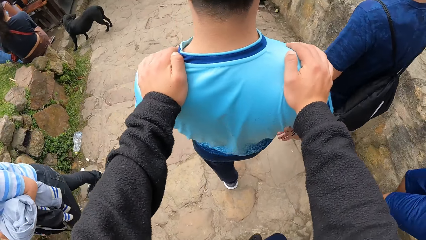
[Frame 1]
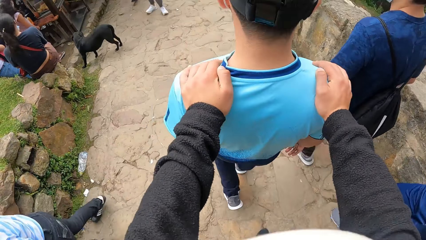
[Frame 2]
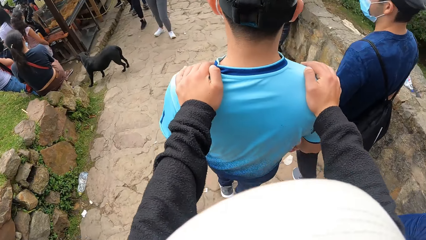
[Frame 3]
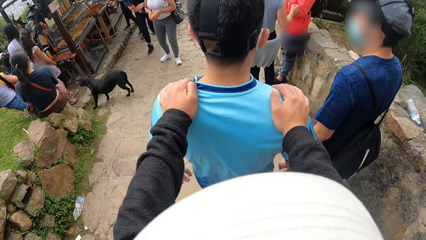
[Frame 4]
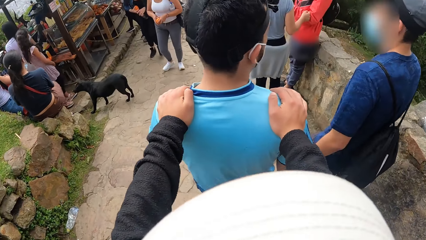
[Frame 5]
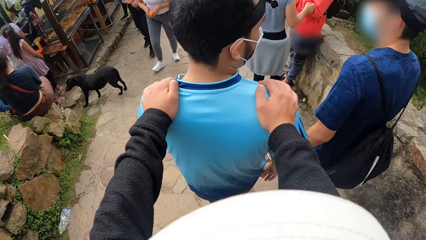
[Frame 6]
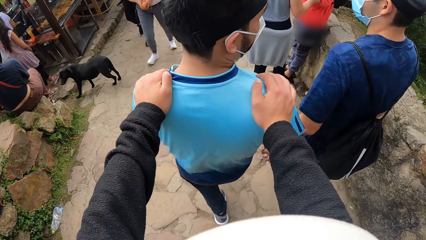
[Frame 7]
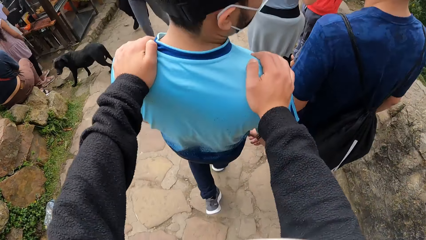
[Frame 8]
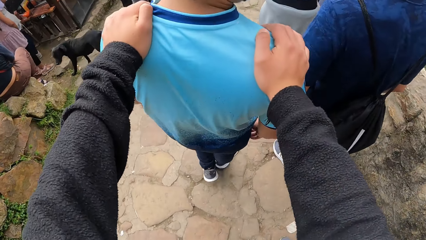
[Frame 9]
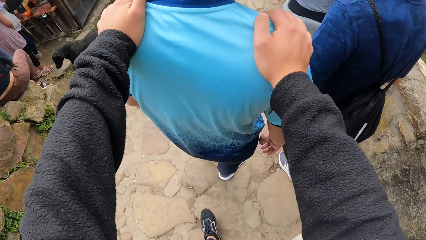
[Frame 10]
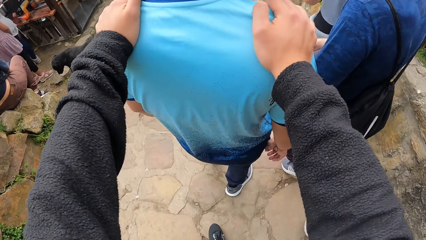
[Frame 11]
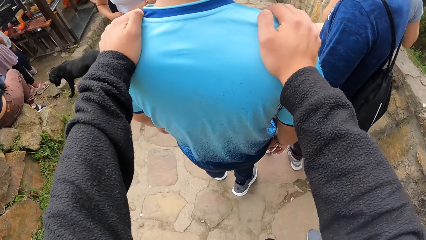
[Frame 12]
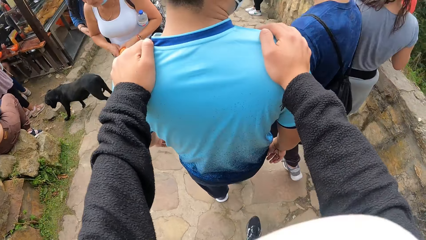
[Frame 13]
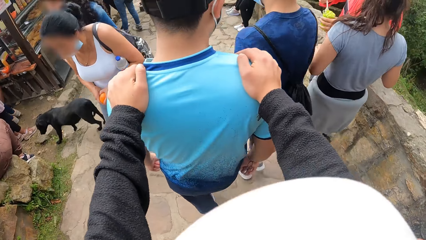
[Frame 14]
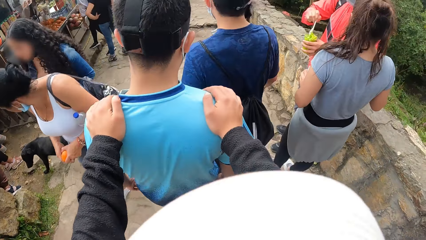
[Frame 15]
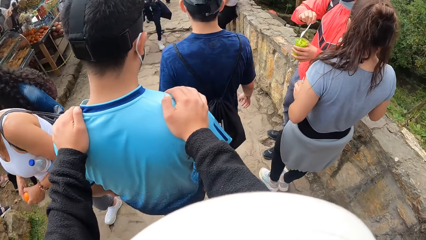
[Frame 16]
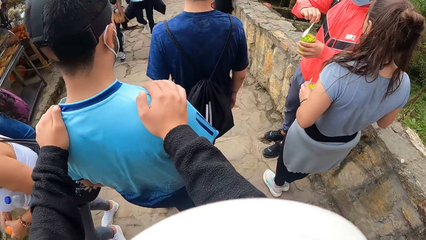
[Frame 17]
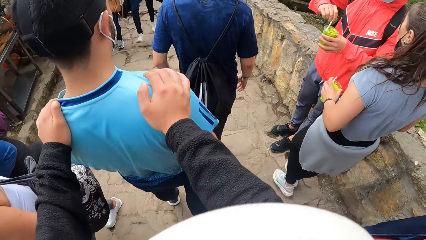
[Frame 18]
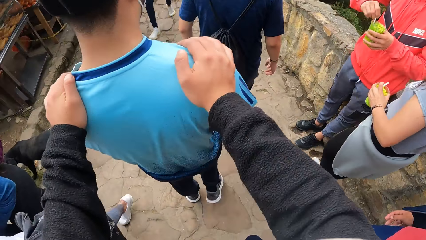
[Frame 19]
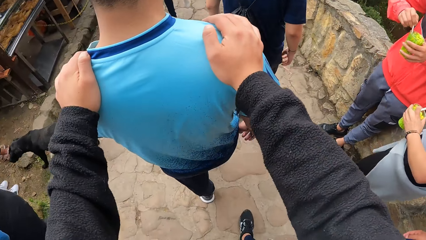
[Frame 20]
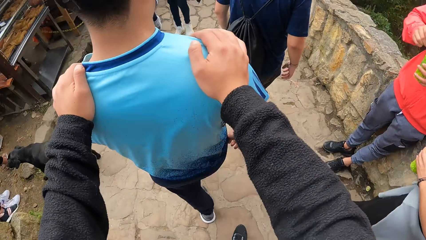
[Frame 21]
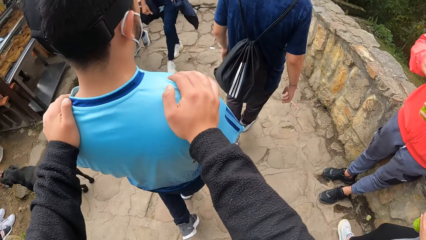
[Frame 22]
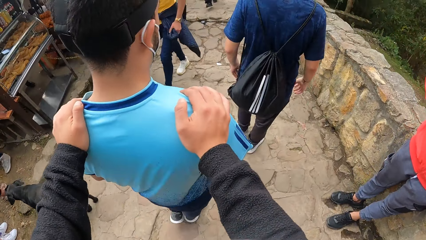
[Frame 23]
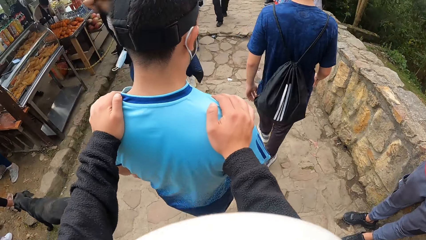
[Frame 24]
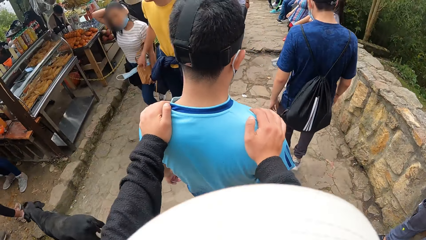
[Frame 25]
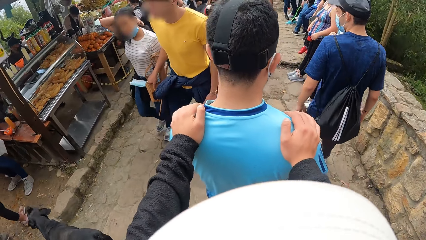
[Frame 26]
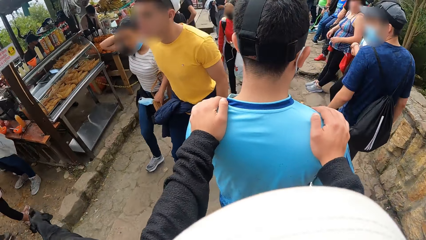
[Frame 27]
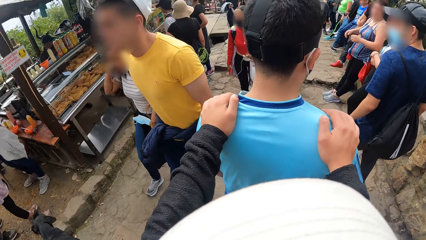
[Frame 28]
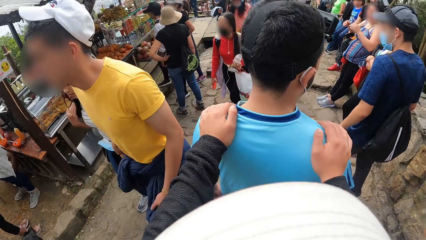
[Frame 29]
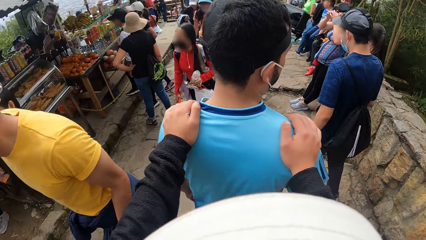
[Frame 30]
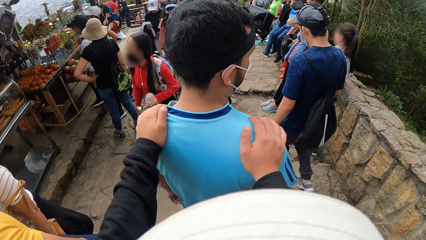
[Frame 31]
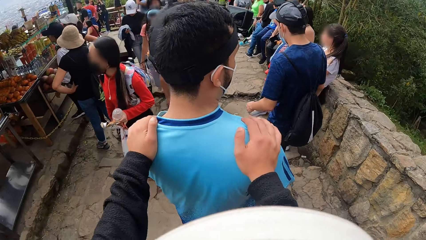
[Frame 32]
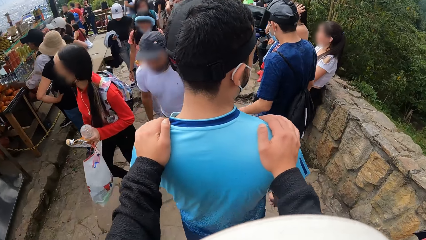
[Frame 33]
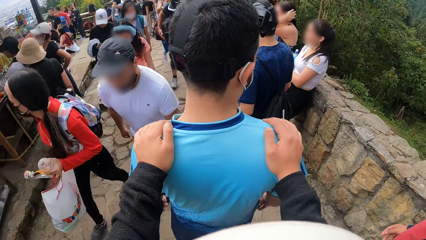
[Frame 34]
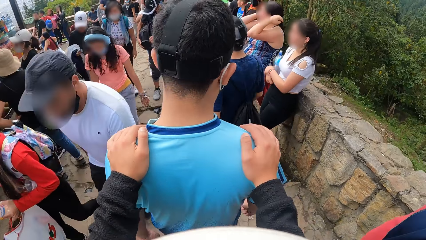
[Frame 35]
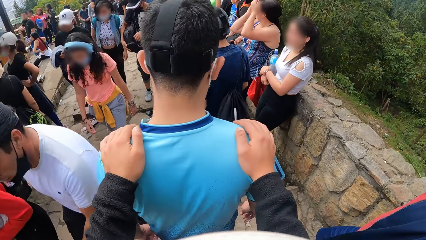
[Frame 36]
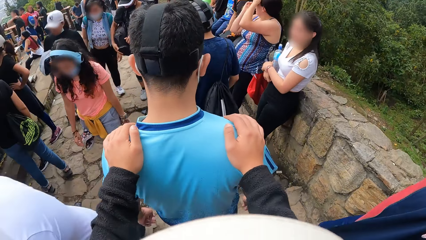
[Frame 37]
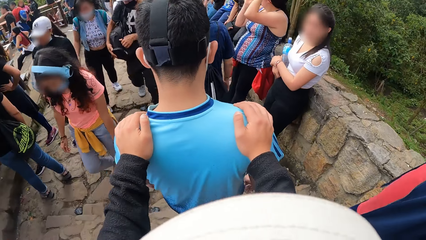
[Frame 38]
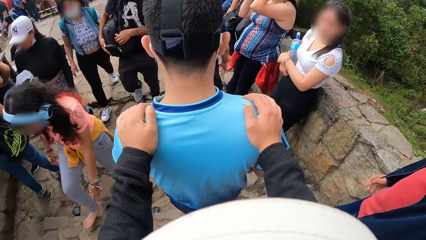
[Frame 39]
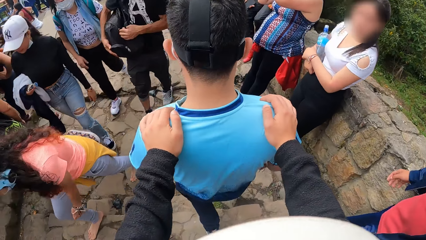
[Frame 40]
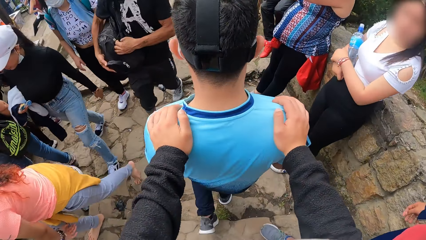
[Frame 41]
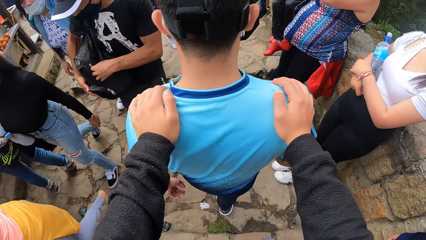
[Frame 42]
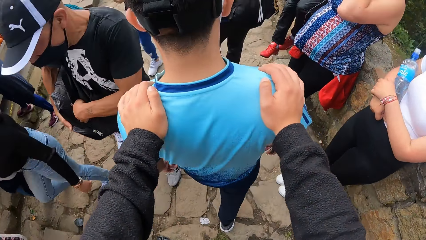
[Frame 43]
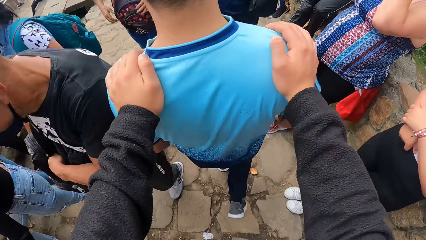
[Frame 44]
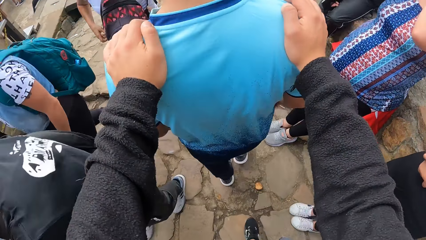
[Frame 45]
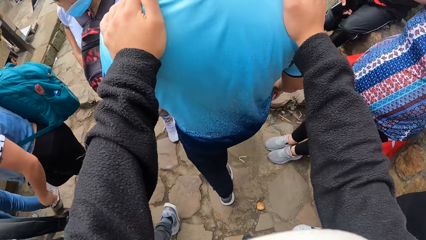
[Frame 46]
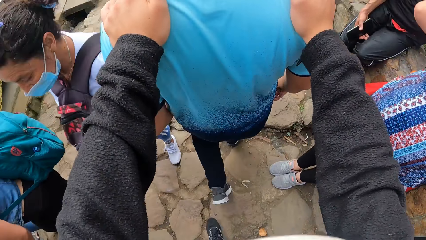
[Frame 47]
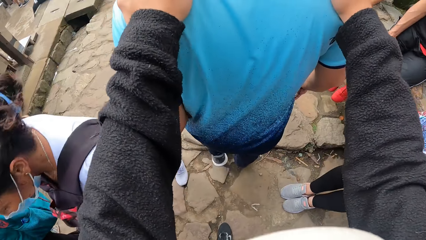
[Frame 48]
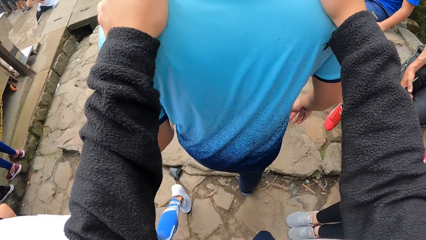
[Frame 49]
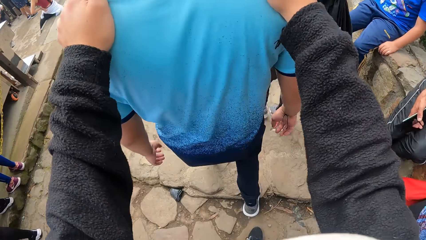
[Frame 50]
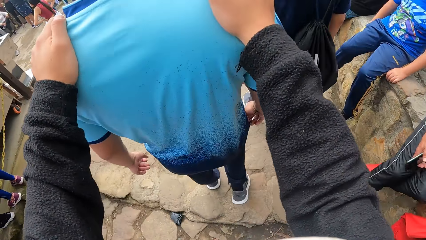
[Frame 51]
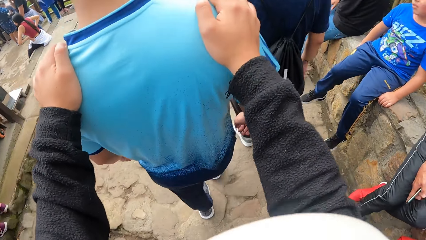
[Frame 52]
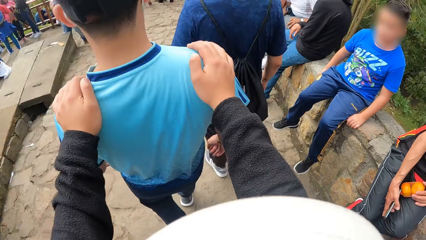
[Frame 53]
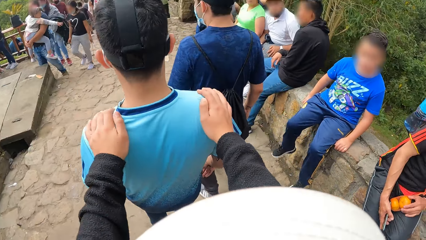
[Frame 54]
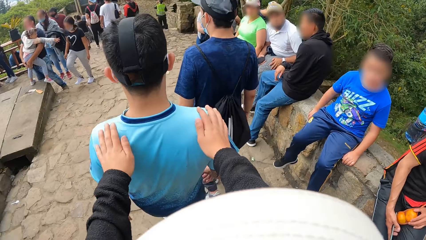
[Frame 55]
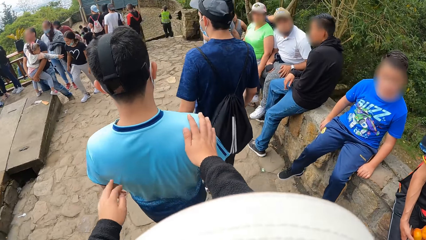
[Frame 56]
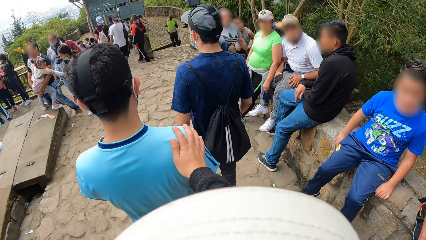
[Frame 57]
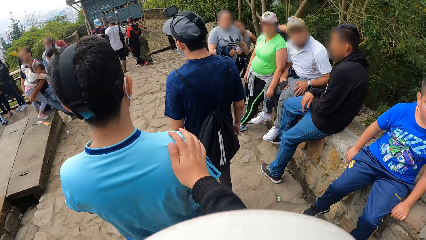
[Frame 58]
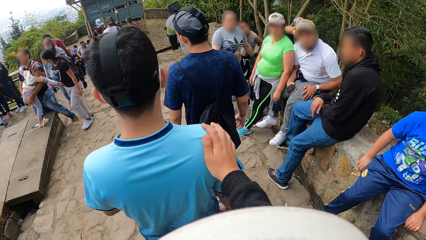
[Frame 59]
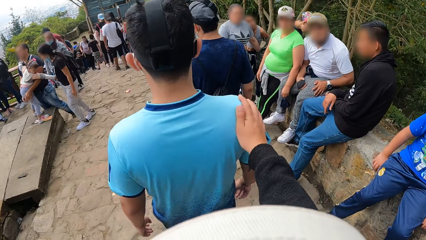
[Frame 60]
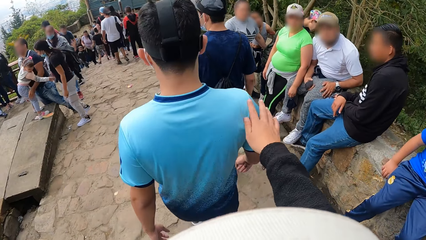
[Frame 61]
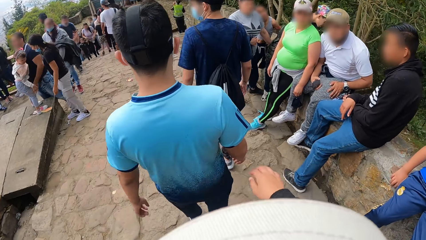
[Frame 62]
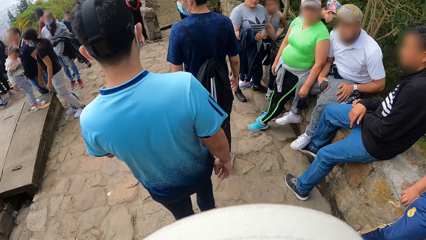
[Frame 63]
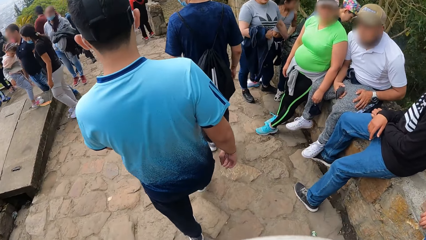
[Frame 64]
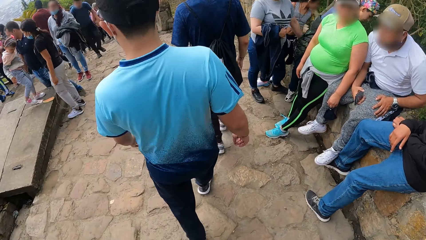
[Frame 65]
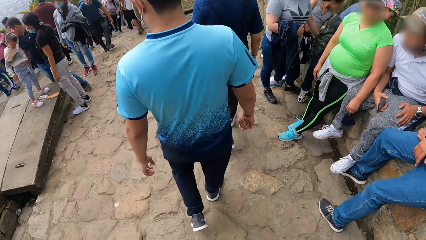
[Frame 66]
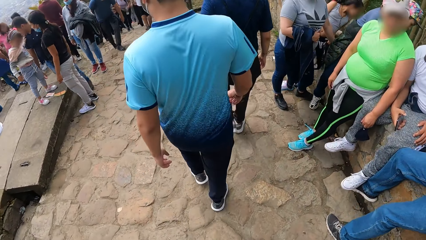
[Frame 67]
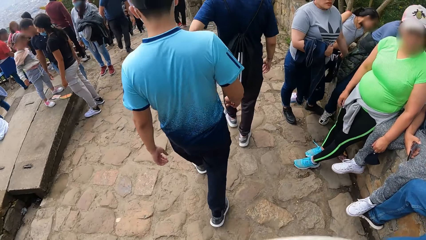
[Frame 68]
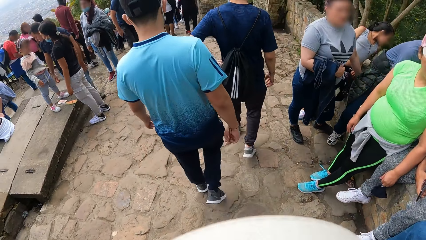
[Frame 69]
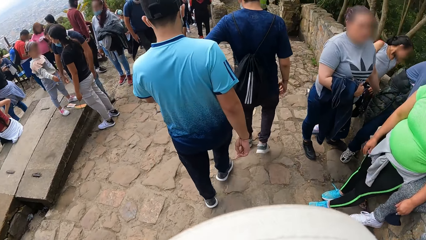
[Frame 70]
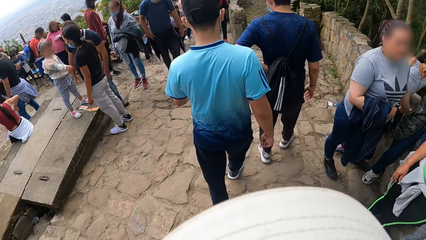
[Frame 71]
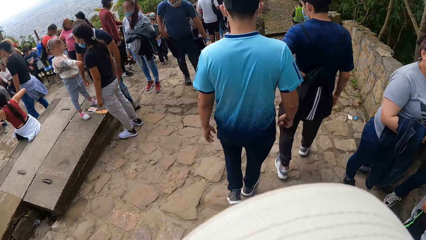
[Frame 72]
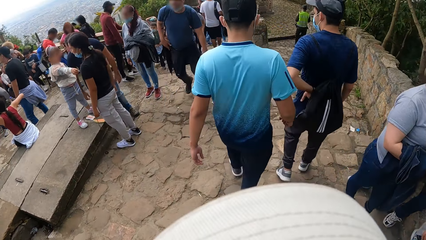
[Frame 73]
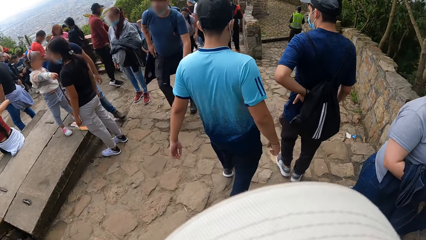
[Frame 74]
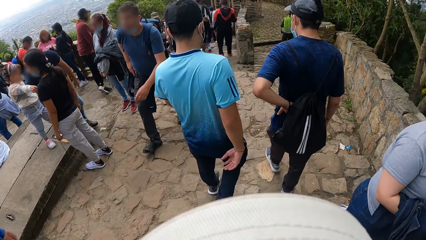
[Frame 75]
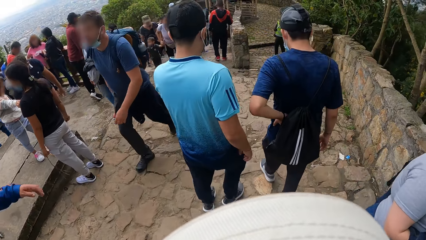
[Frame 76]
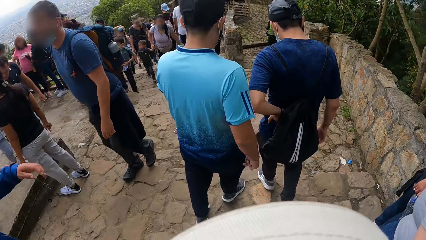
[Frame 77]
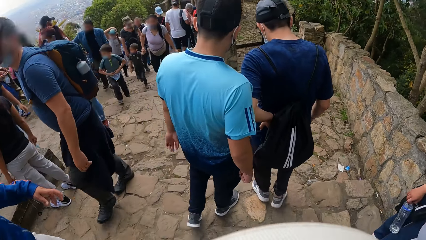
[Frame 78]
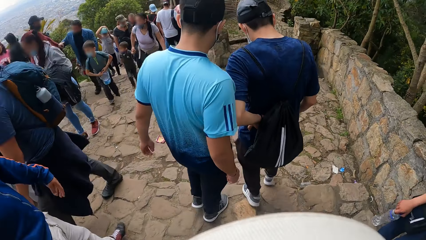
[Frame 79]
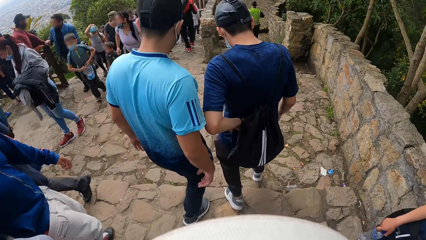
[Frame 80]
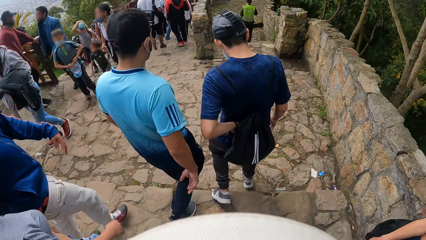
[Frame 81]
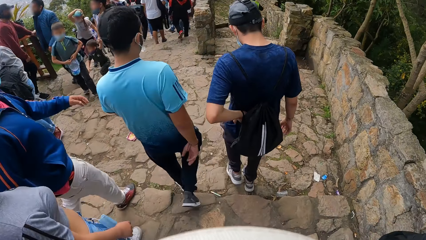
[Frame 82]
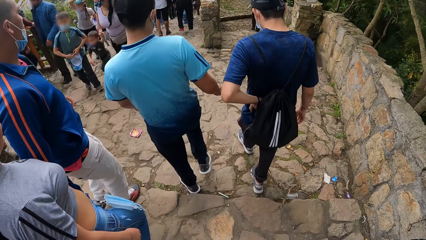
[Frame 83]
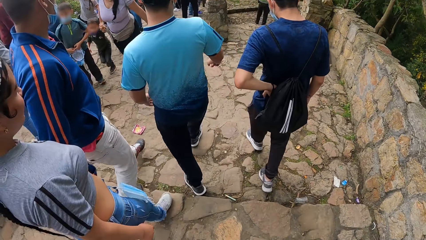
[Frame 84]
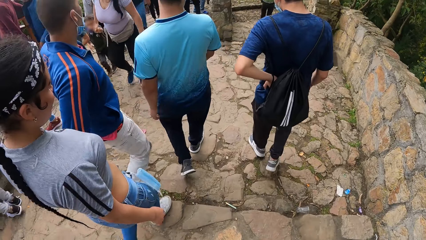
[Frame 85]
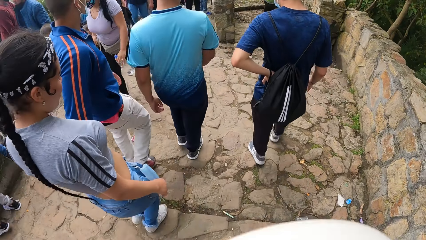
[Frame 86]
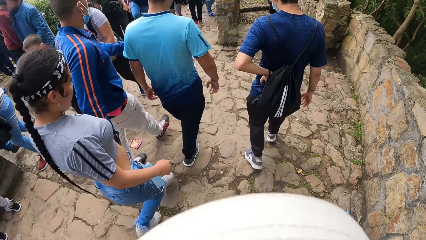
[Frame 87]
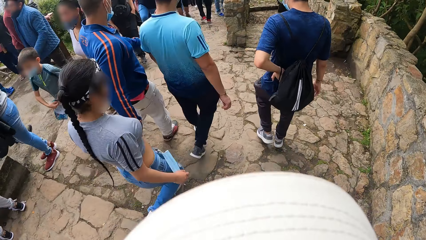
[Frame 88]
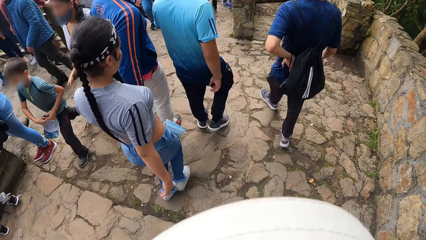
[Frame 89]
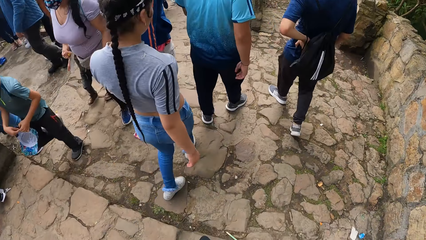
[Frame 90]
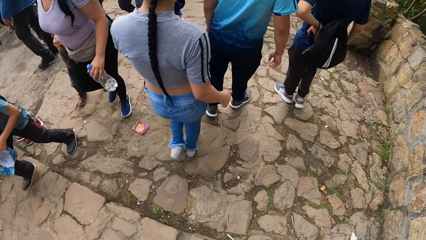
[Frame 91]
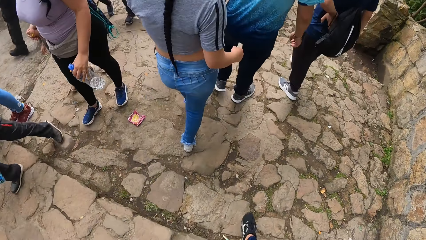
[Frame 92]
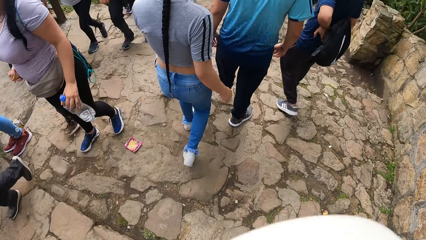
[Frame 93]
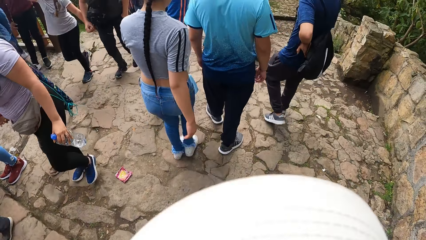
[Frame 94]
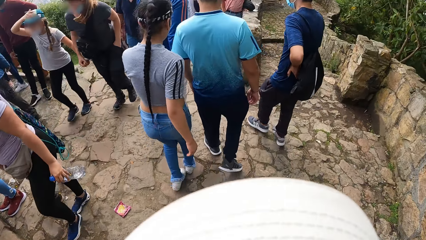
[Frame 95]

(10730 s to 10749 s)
The camera wearer puts down her left hand from a man. She puts down her right hand from the man. She walks down the stairs.
